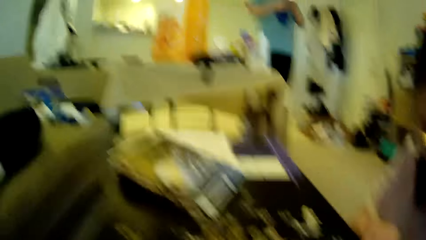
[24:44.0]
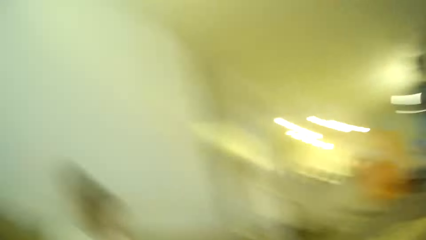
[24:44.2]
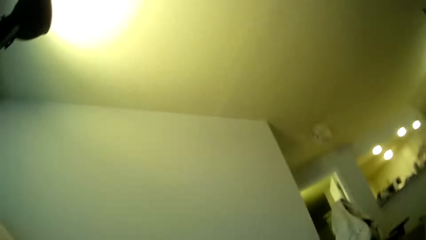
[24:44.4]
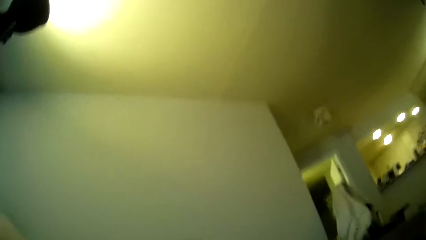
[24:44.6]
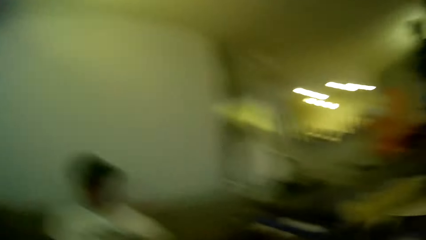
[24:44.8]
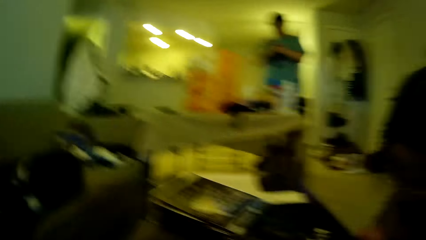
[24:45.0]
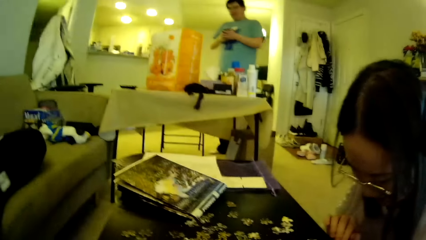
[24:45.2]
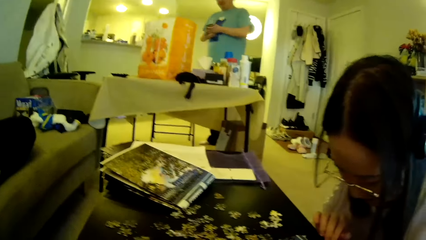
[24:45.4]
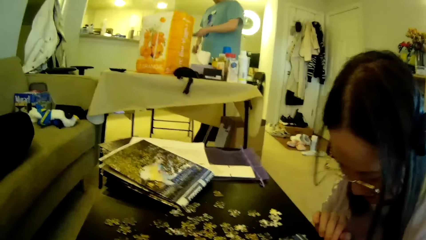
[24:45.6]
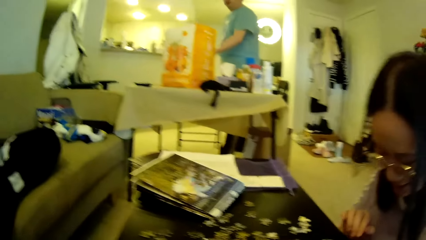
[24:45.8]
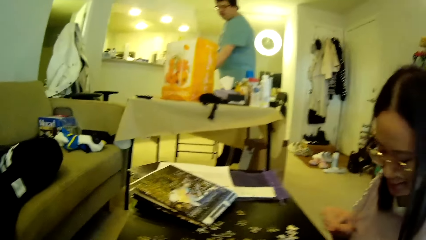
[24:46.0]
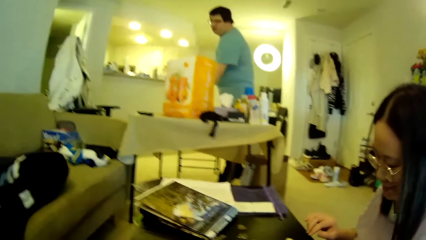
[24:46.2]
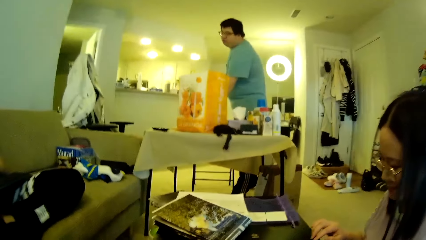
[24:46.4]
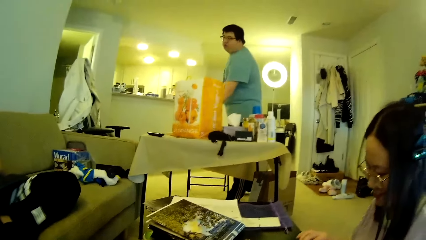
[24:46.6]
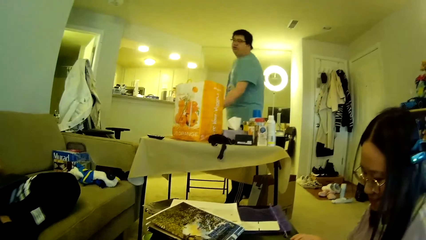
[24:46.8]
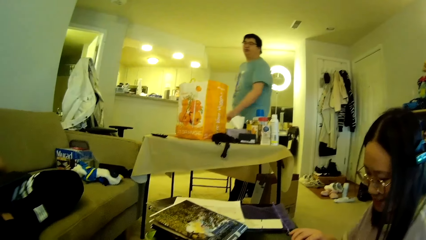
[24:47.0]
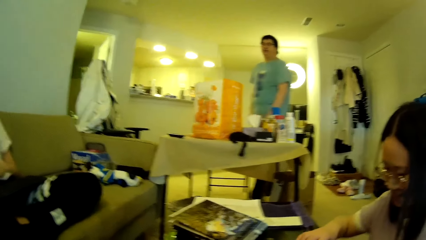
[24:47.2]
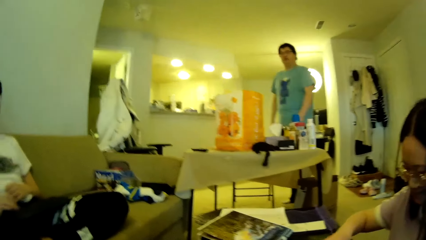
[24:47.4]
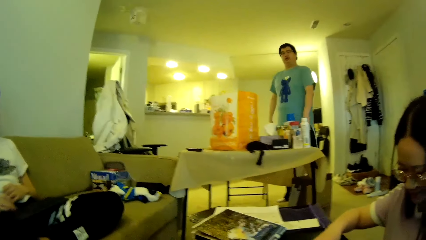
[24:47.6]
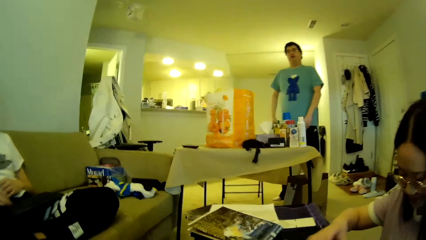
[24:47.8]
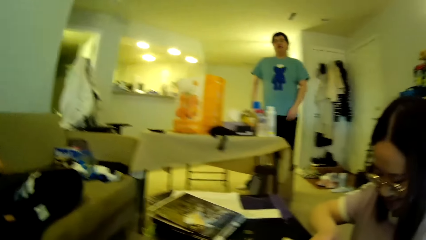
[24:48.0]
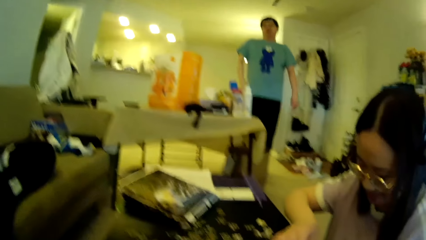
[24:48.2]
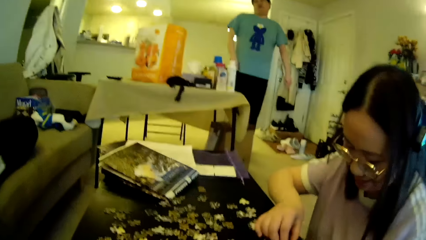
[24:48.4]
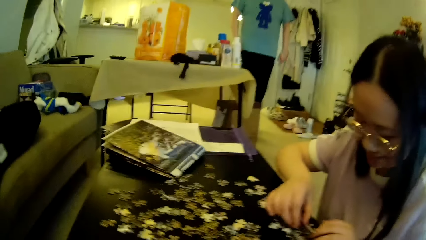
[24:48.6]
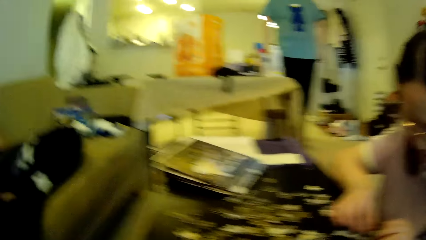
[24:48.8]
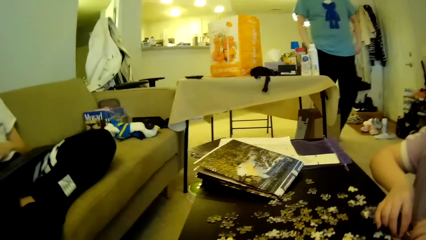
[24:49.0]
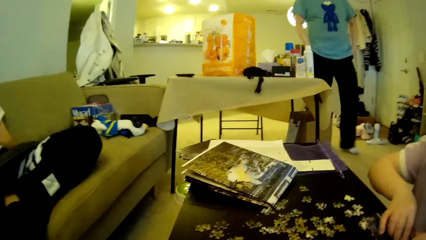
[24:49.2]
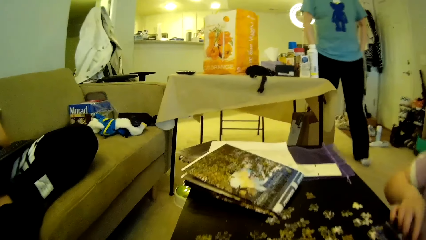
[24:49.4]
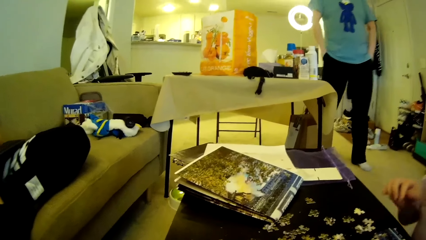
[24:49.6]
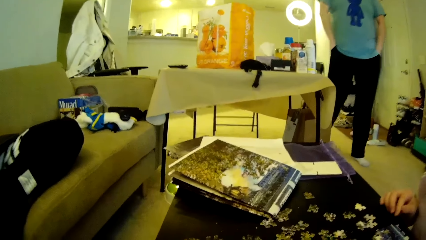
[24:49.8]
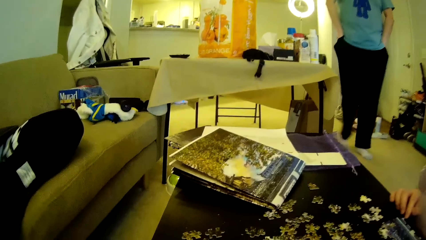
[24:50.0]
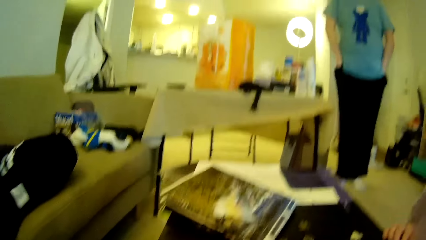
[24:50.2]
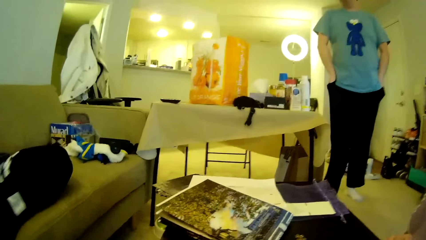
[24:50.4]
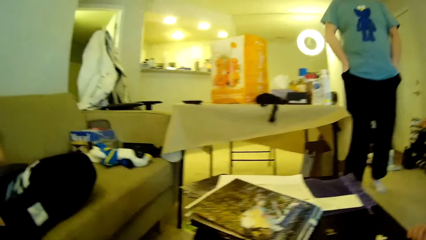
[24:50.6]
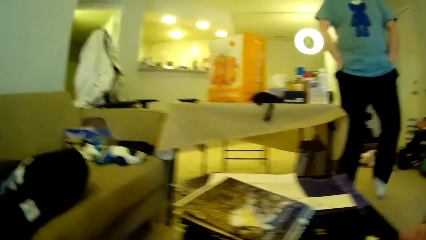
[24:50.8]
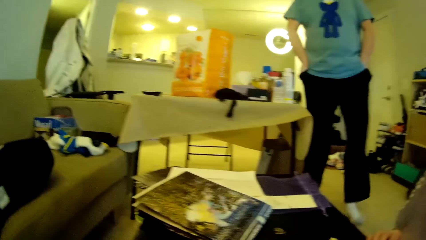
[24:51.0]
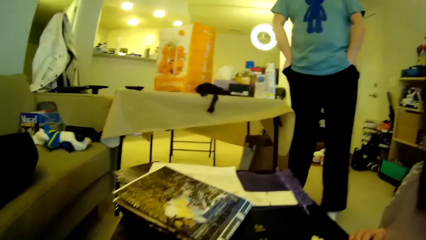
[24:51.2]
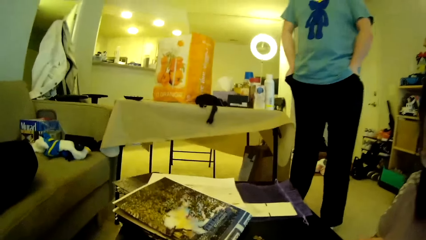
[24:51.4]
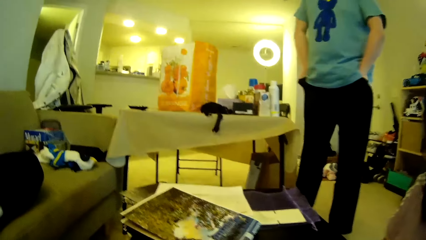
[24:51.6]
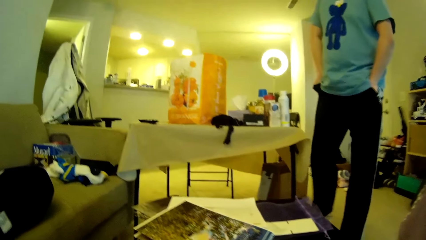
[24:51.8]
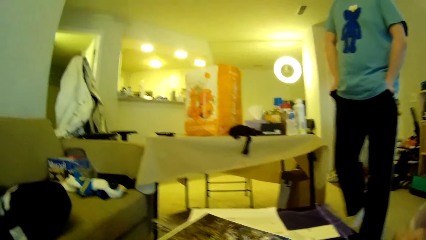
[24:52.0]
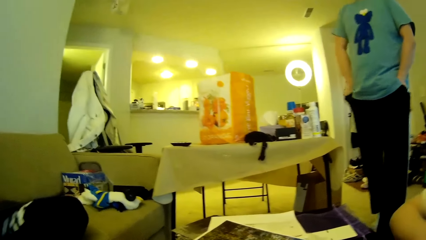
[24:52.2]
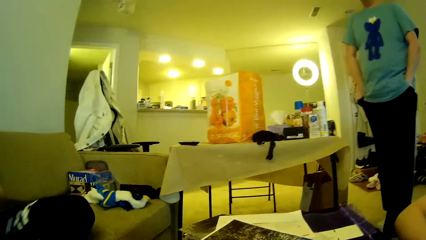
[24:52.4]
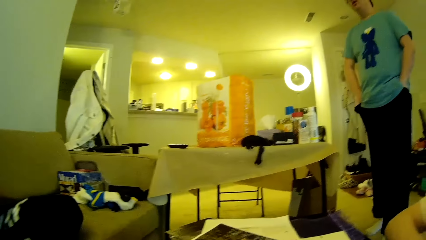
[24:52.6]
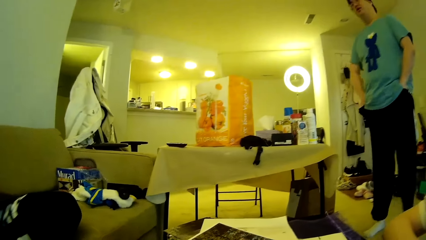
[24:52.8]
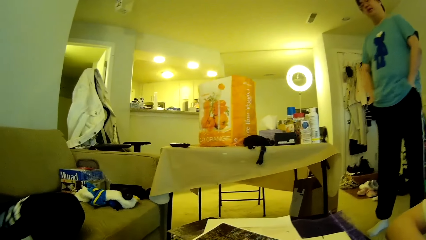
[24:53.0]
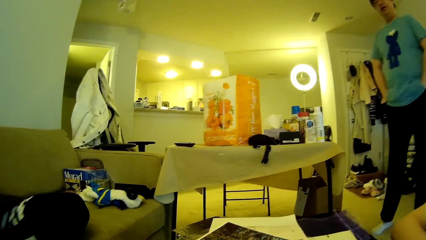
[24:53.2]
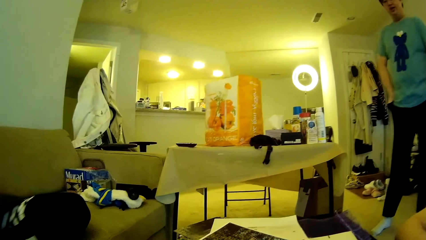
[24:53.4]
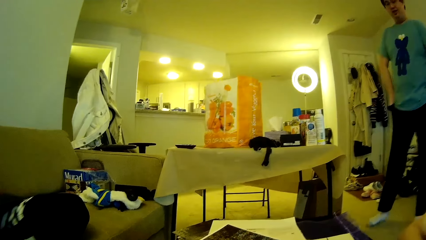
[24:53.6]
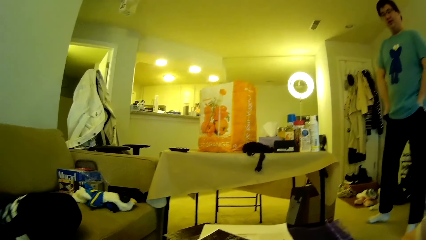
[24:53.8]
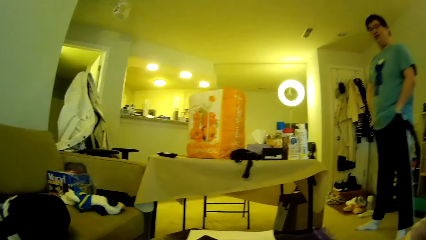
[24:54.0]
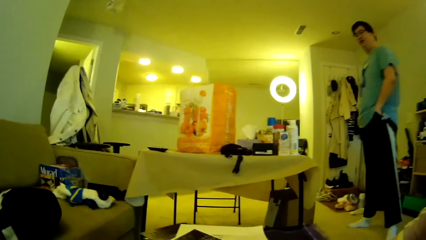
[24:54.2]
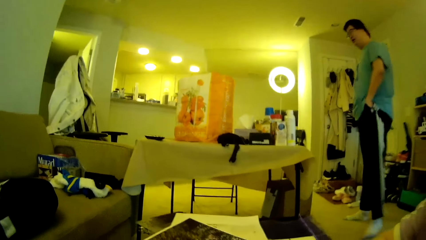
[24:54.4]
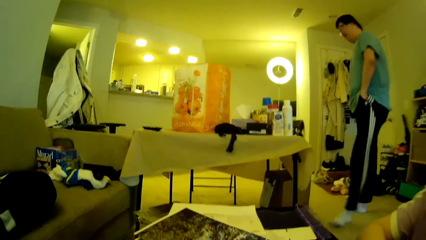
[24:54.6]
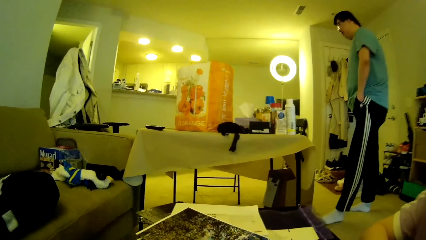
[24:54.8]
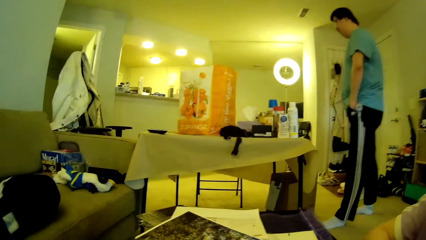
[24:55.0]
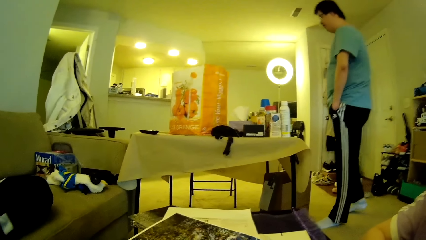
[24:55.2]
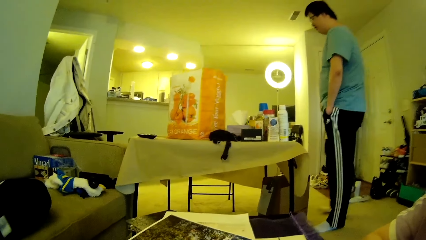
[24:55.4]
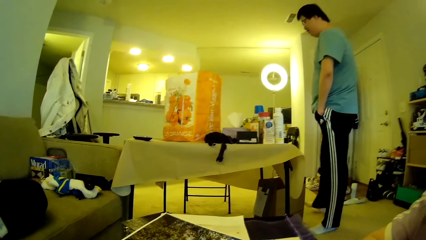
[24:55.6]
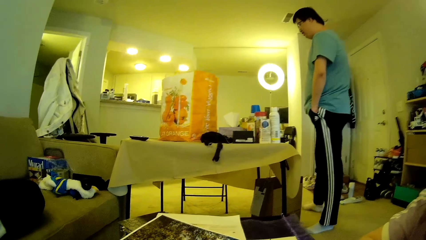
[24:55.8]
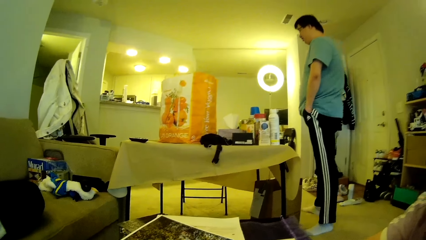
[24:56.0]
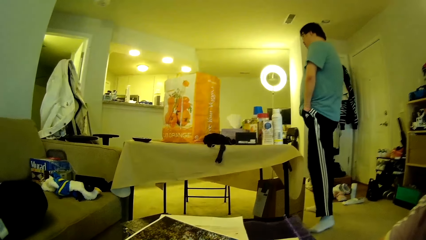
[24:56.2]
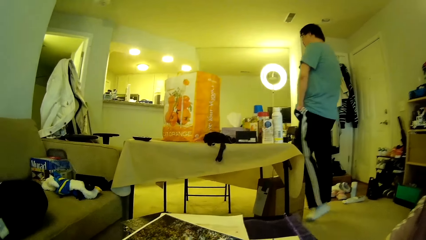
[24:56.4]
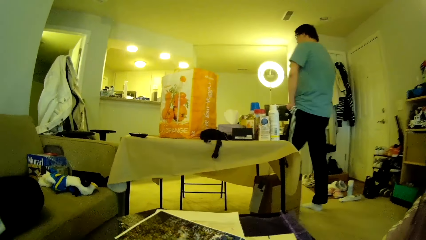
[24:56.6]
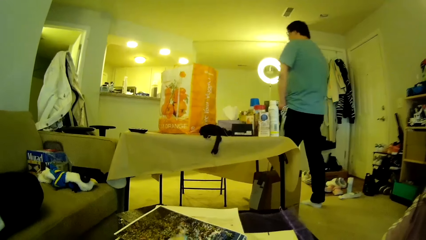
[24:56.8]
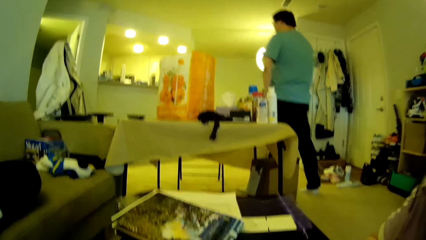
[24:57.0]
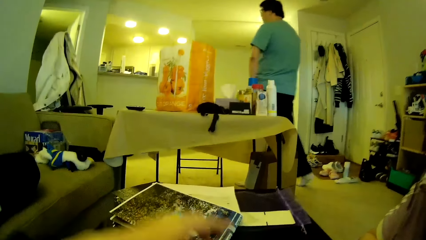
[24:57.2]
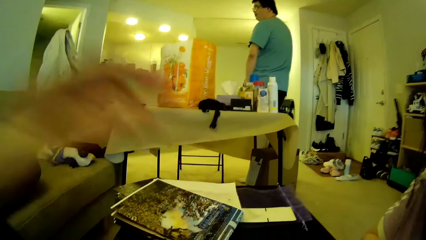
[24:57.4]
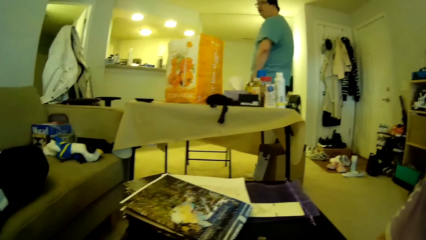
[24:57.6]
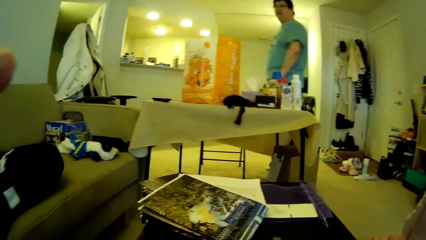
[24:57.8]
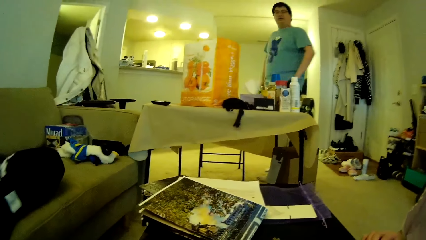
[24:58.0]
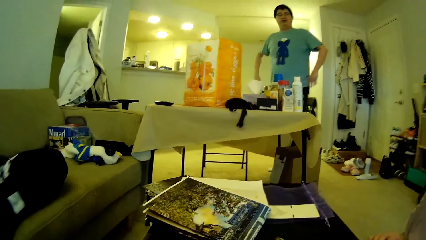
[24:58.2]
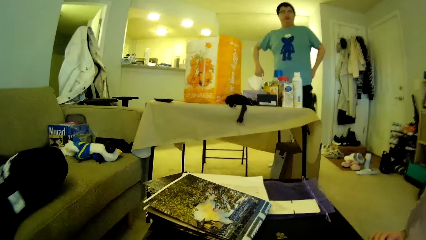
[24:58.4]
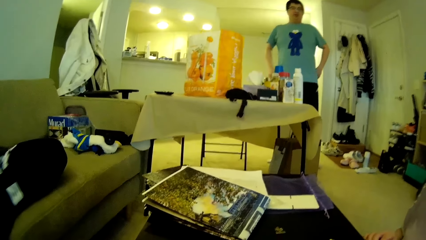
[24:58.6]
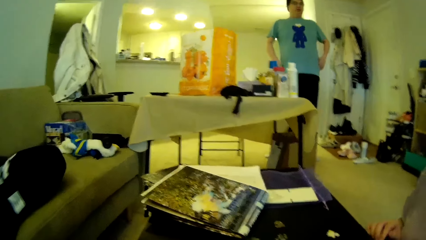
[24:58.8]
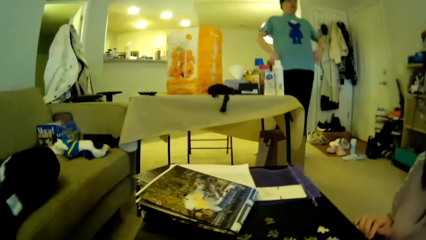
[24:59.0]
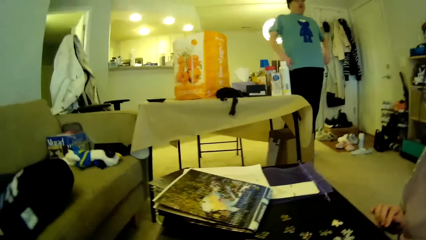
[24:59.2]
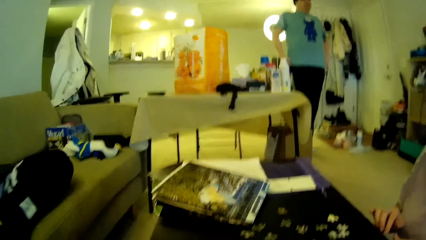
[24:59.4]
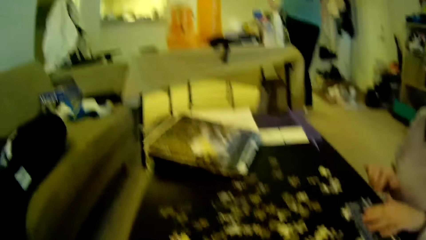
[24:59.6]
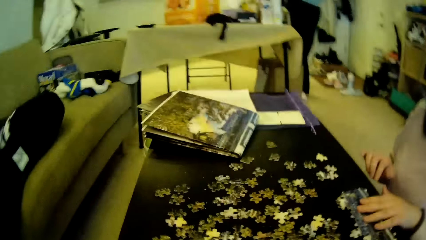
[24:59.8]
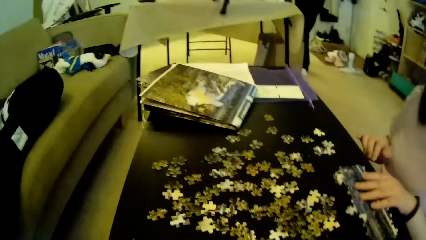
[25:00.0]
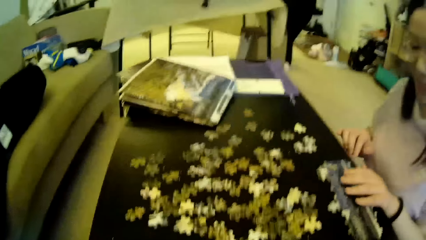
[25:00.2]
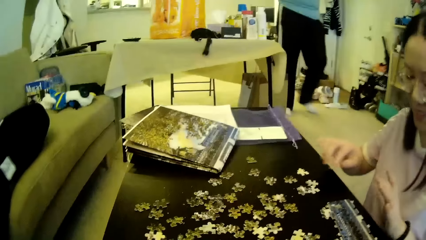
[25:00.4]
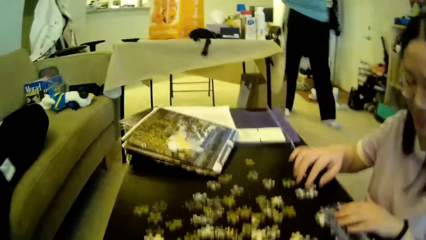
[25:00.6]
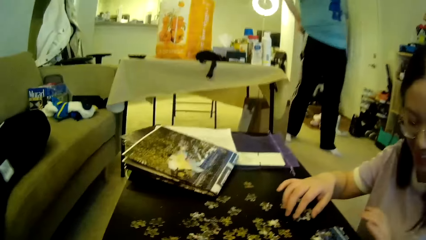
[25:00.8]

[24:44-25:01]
The camera wearer looks around in the house. A man operates a phone and puts the phone on the table. The man moves the hands. The camera wearer looks around. The man walks around in the house, steps forward and pockets the hands. The man looks around and steps forward. The camera wearer lifts a hand. The man steps forward.
